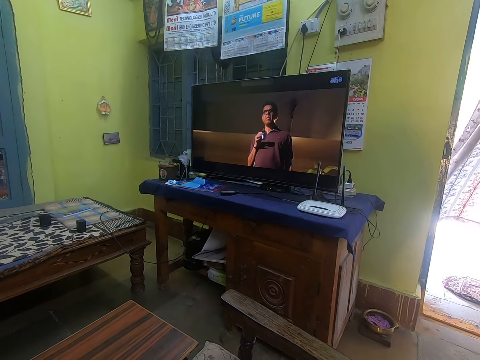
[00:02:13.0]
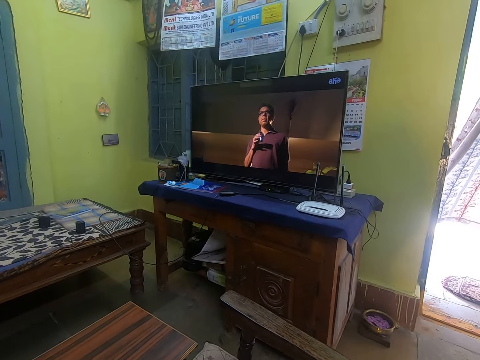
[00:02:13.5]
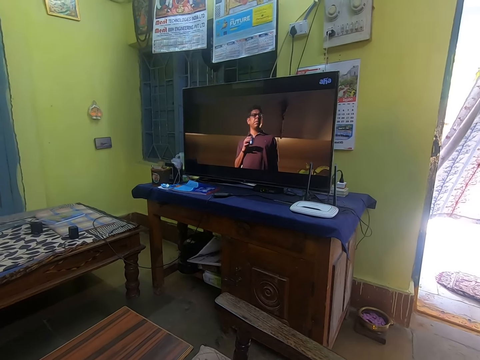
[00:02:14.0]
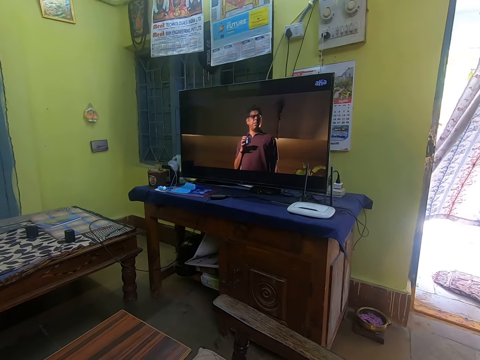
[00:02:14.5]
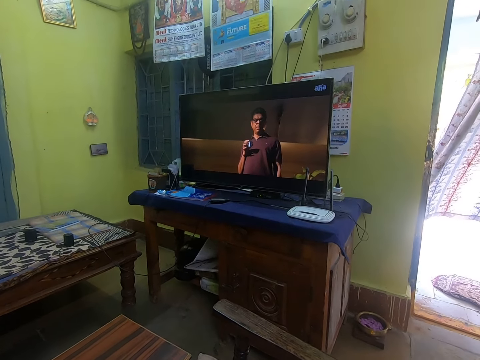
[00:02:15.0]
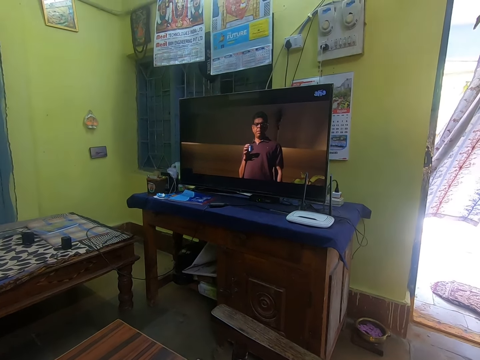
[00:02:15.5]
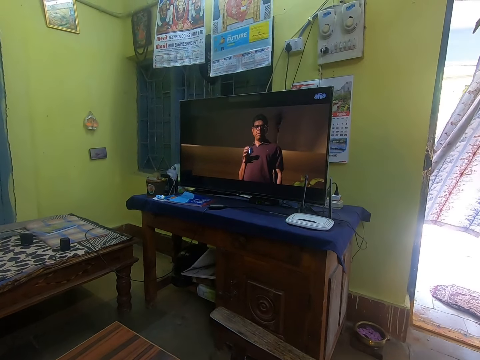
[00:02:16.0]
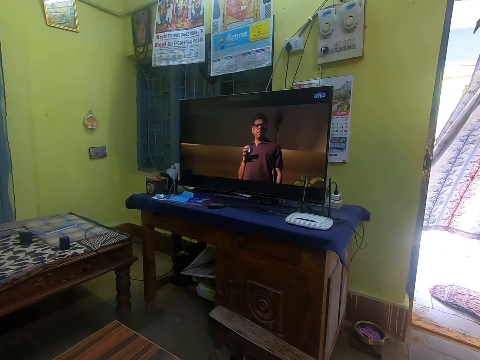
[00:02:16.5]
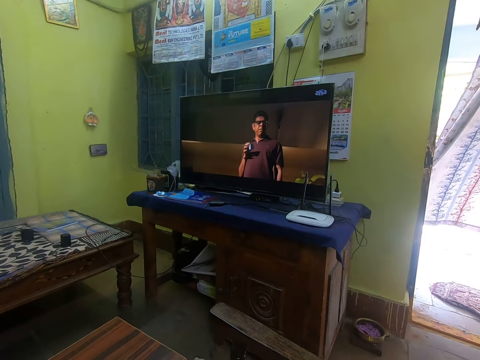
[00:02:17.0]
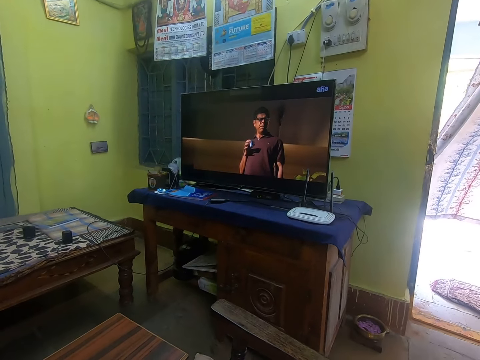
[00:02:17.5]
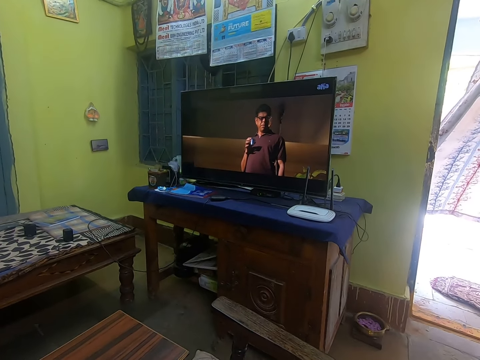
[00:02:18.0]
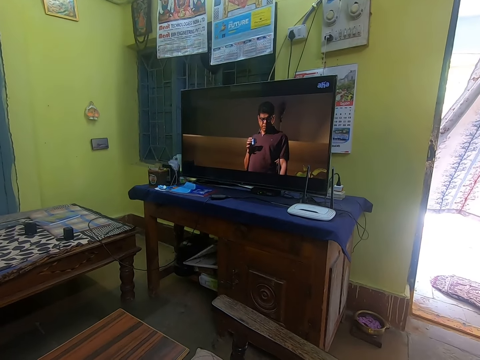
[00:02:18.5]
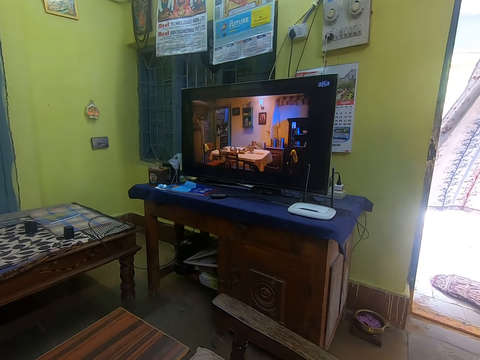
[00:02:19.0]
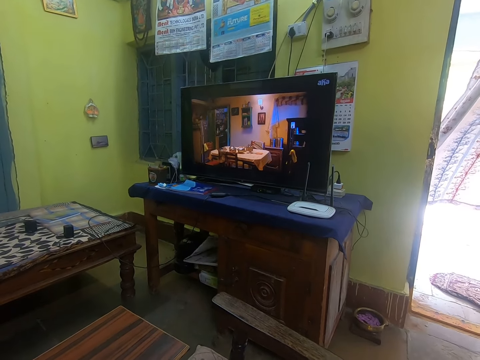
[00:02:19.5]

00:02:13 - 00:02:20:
The camera wearer watches the television.

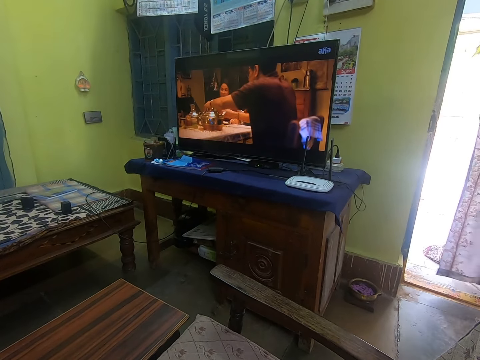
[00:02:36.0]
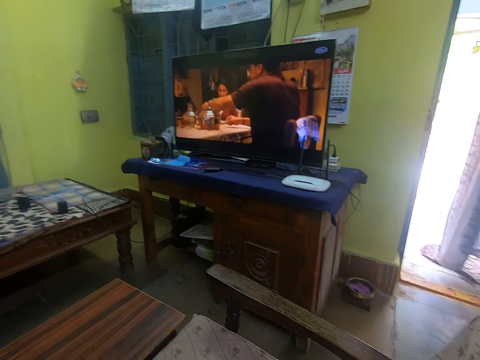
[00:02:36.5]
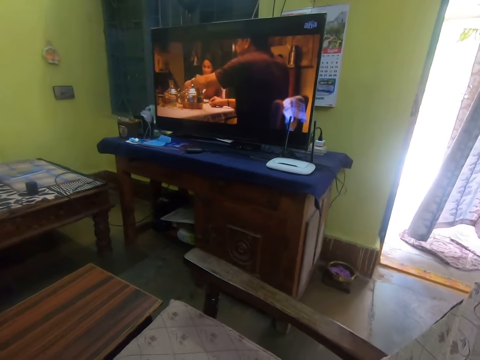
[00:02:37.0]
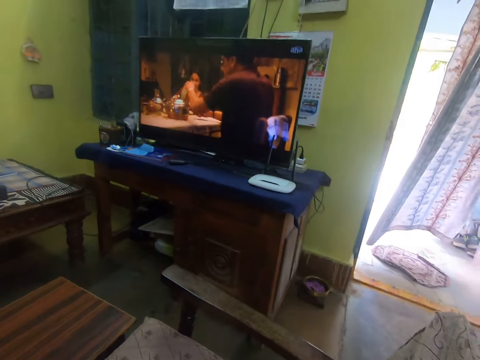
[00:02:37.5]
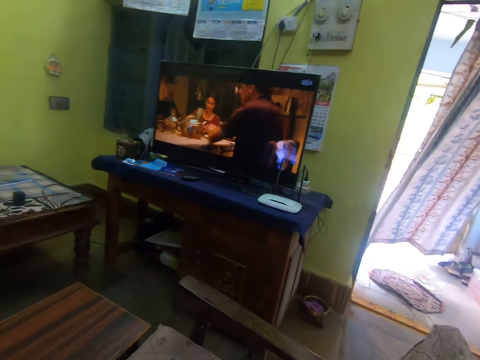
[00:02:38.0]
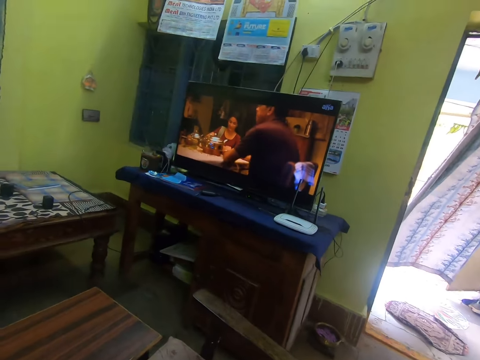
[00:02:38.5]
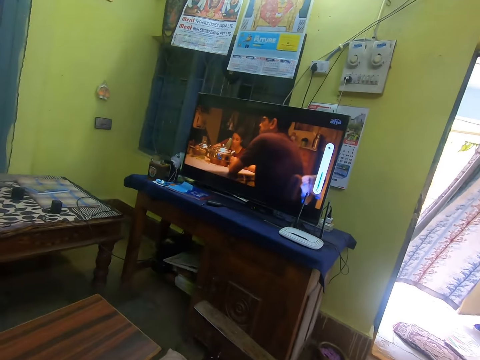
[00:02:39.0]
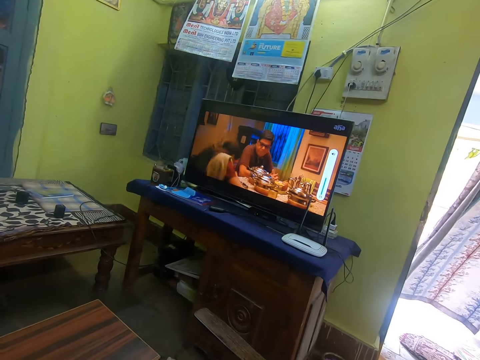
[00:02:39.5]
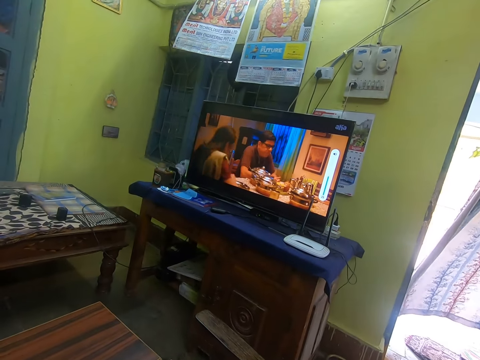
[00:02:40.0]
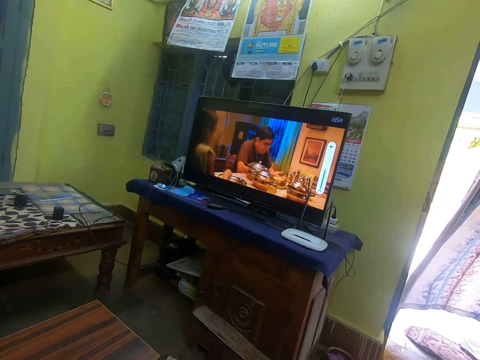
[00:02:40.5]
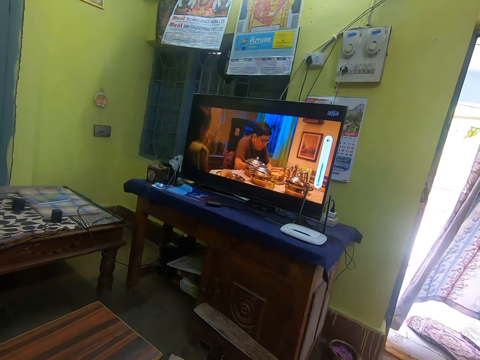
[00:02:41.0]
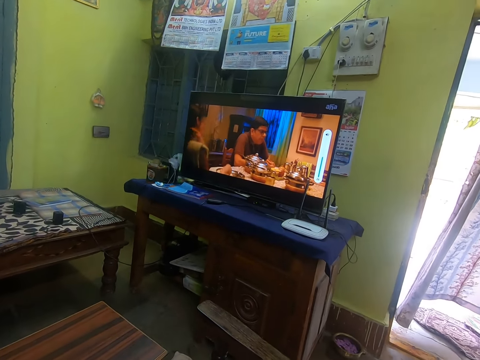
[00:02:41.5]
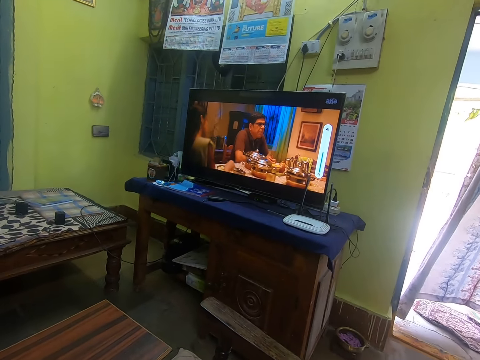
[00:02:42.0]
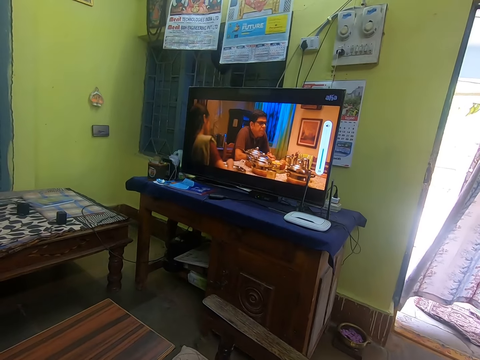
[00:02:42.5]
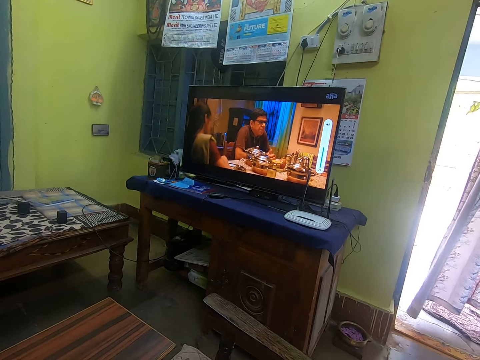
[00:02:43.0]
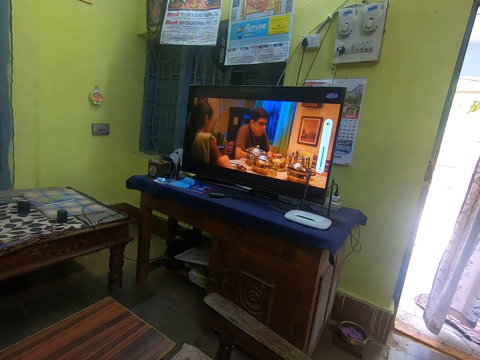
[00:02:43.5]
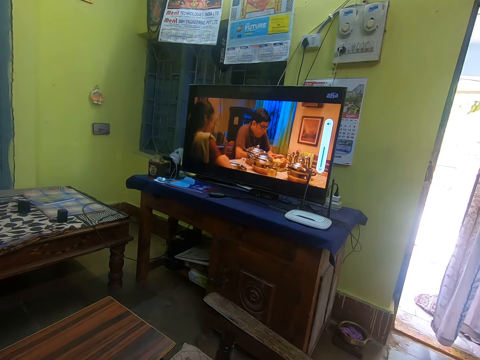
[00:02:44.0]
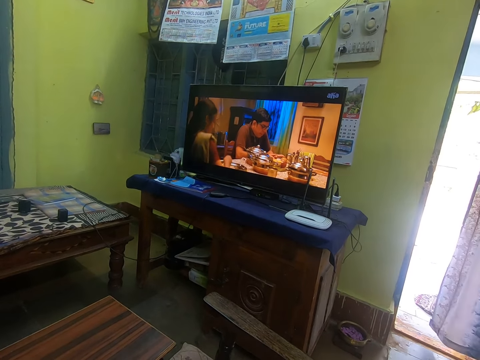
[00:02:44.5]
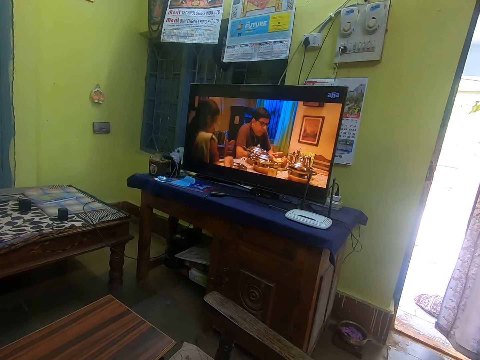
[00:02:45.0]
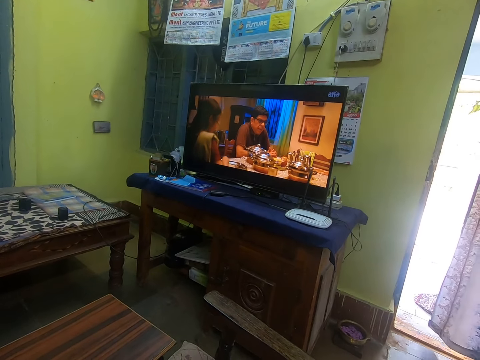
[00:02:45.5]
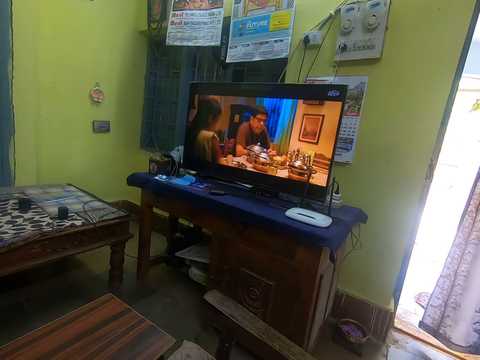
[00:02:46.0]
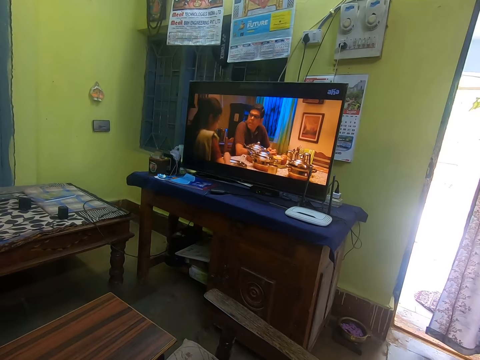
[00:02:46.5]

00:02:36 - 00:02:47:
The camera wearer looks outside through the door. They increase the television volume.

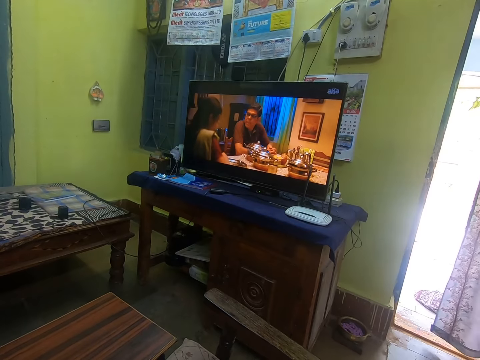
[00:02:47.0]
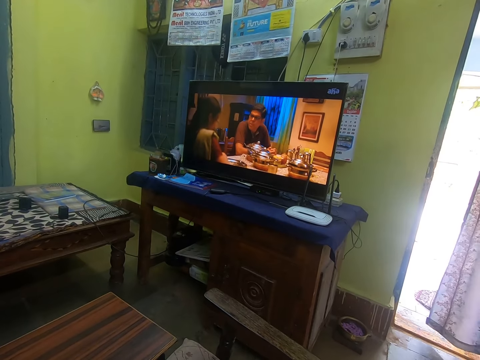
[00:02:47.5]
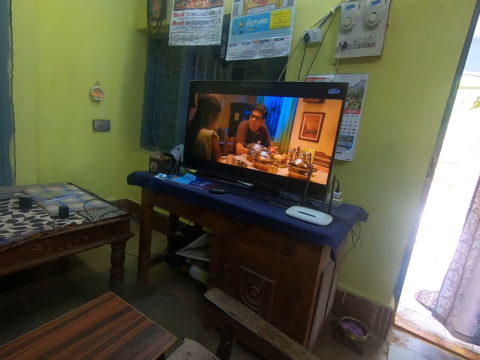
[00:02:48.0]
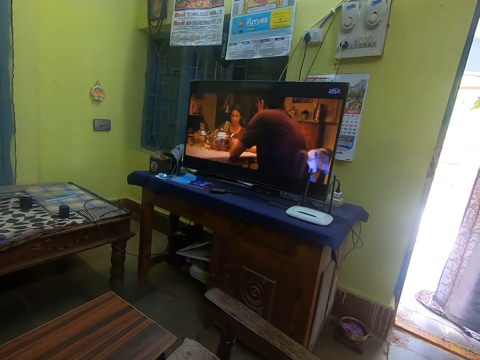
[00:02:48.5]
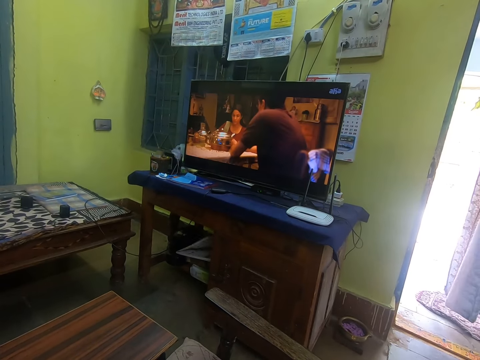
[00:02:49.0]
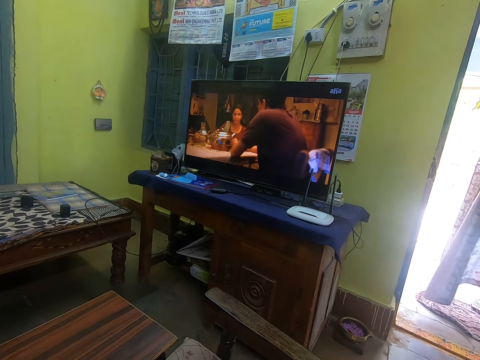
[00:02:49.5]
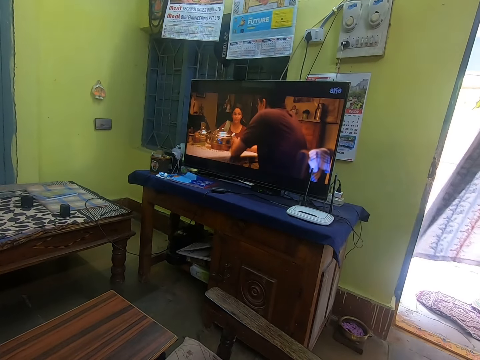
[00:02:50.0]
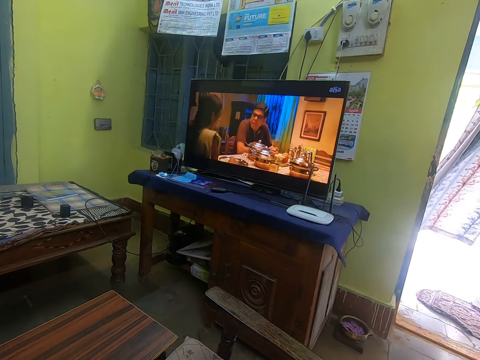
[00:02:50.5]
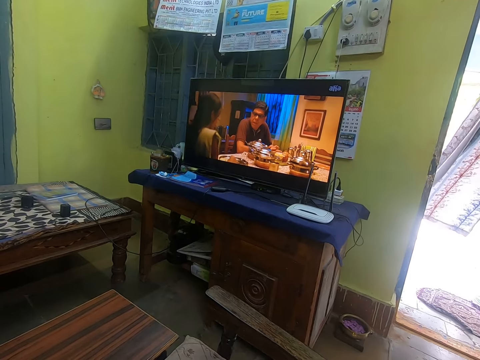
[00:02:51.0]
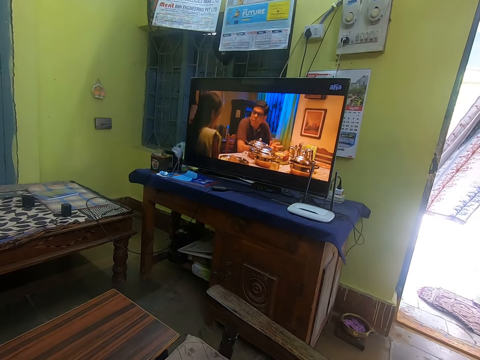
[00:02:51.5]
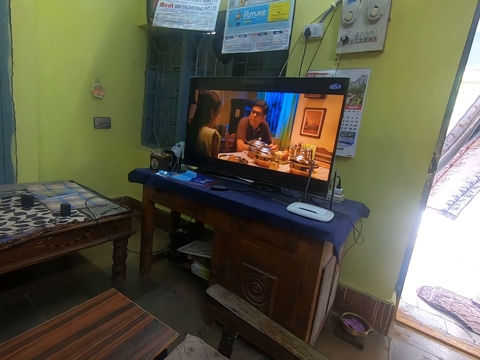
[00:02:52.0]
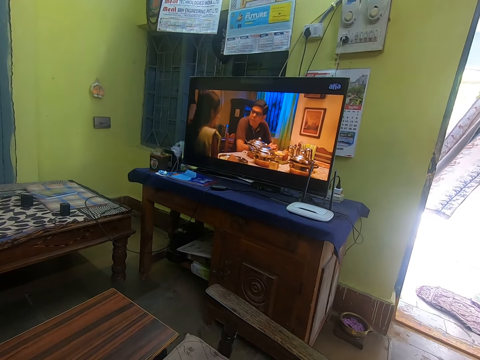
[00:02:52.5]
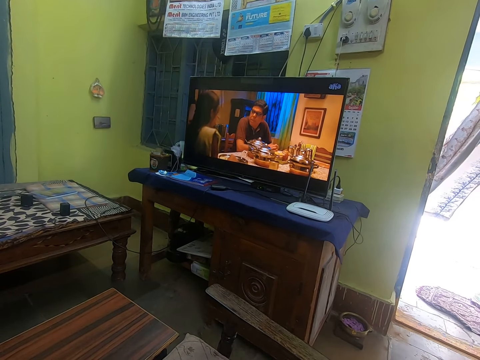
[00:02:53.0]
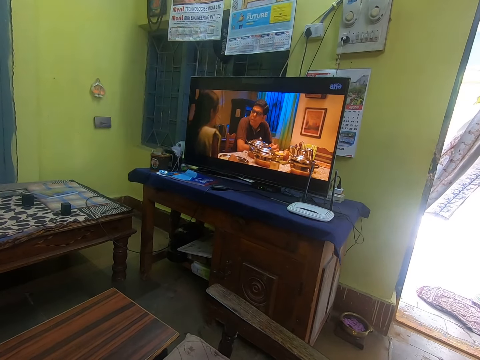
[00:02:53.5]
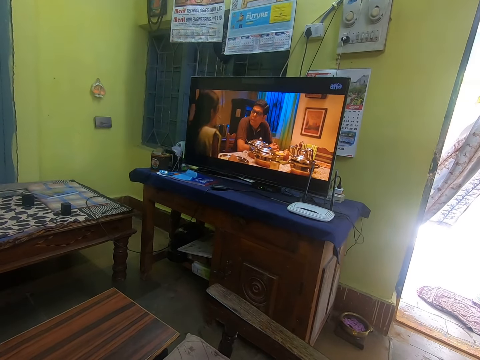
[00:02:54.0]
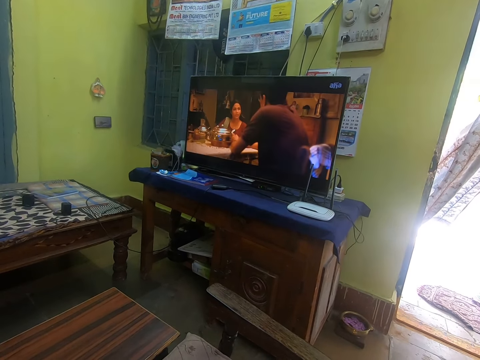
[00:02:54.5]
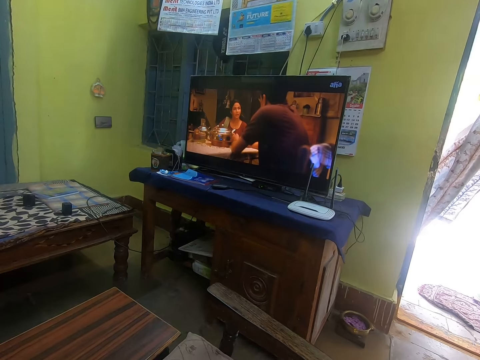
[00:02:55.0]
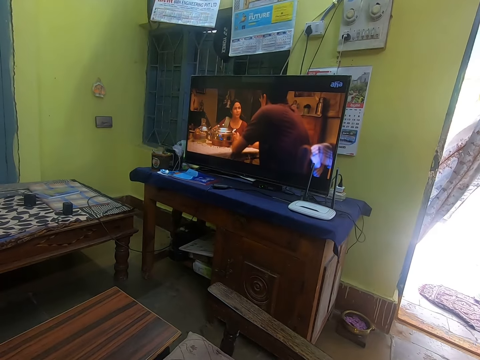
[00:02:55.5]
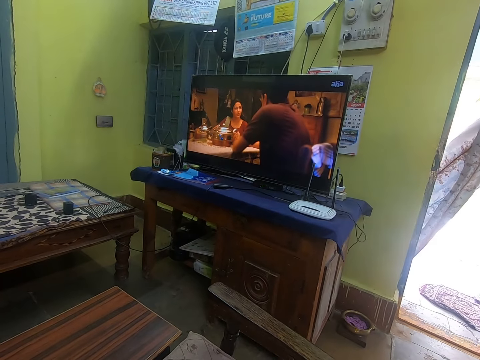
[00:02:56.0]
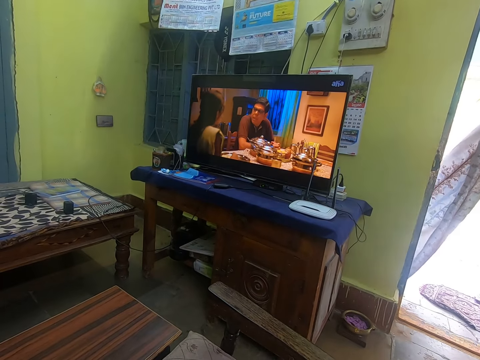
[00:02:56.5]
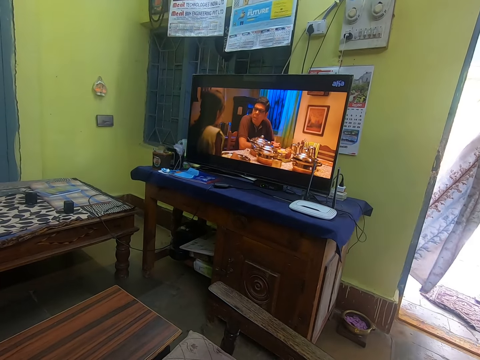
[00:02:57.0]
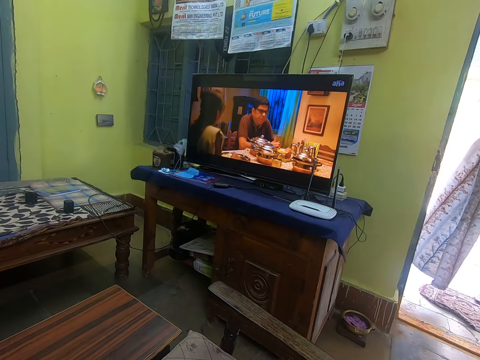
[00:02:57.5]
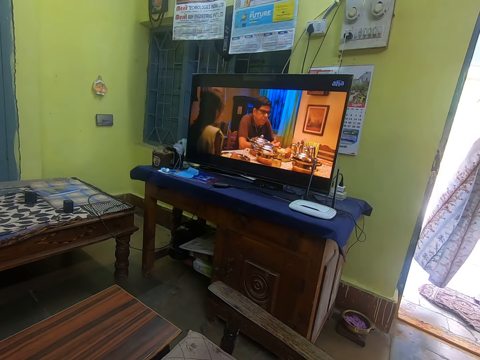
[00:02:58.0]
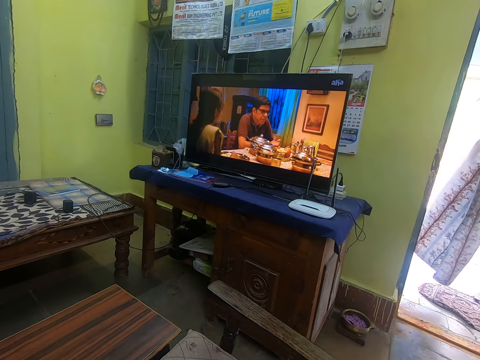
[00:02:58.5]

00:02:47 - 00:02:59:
The camera wearer watches the television.
